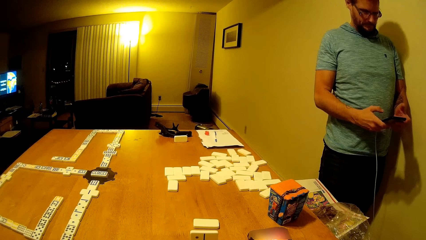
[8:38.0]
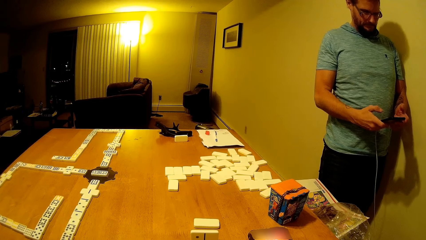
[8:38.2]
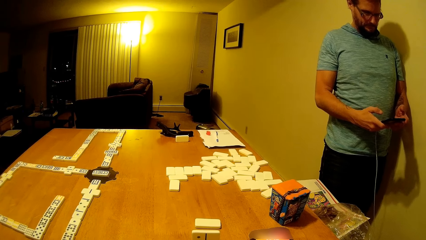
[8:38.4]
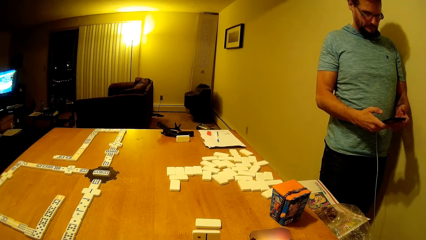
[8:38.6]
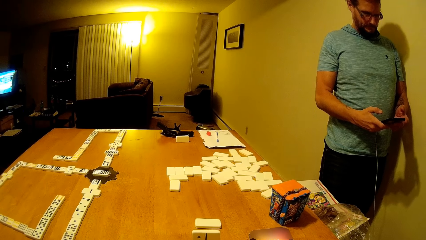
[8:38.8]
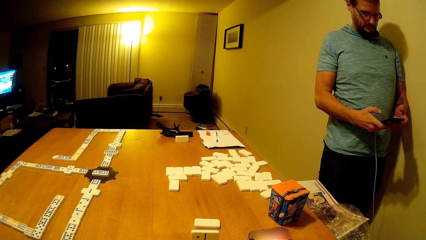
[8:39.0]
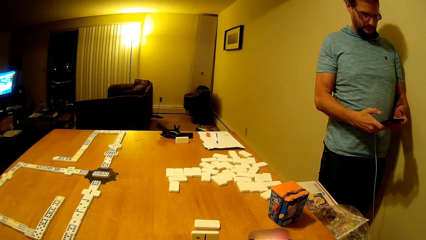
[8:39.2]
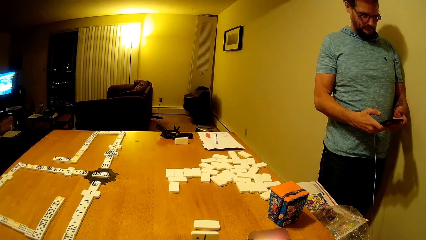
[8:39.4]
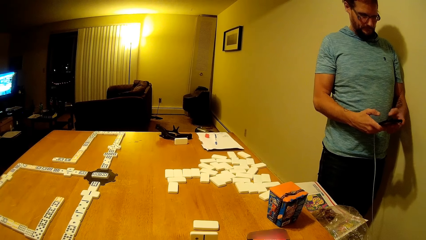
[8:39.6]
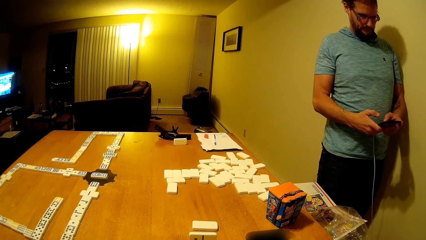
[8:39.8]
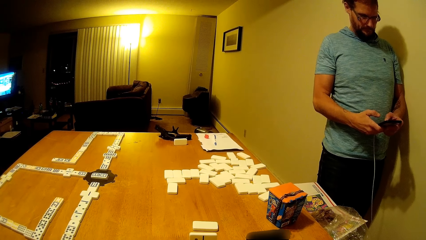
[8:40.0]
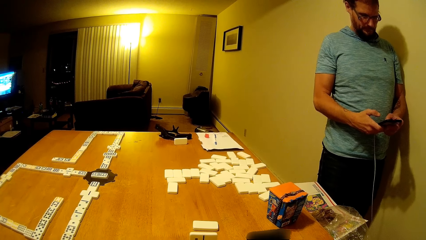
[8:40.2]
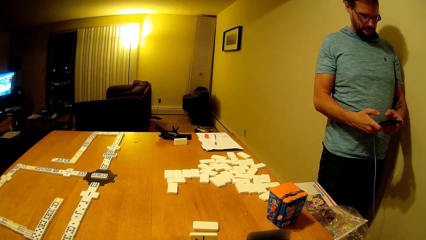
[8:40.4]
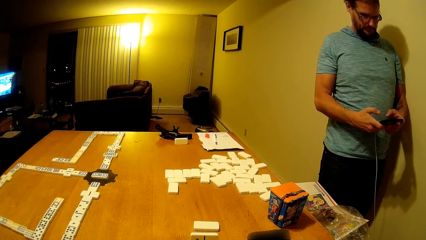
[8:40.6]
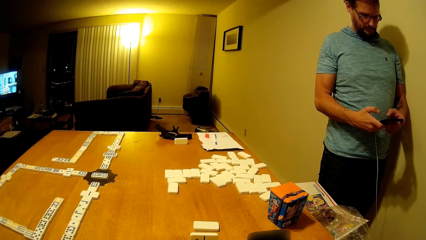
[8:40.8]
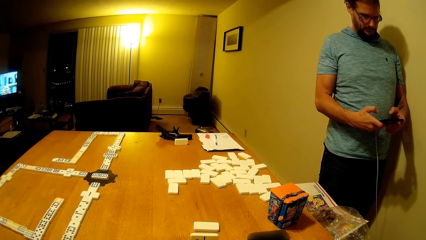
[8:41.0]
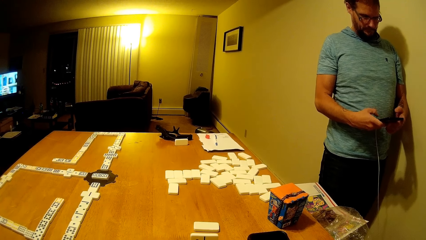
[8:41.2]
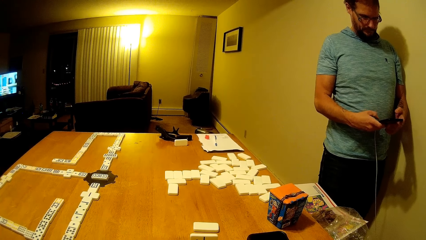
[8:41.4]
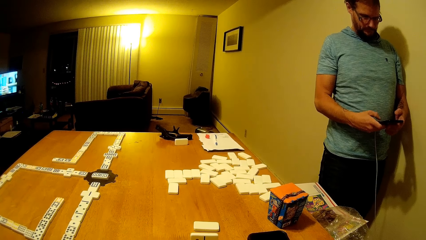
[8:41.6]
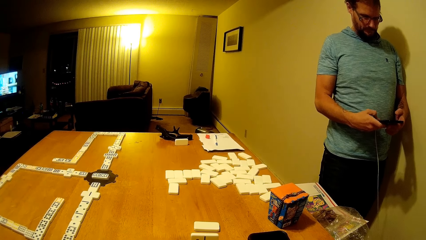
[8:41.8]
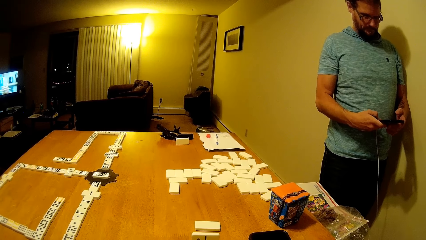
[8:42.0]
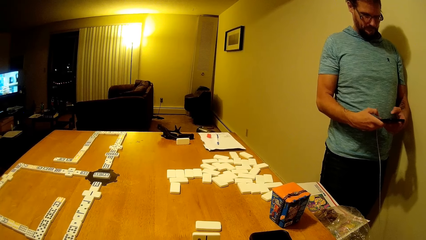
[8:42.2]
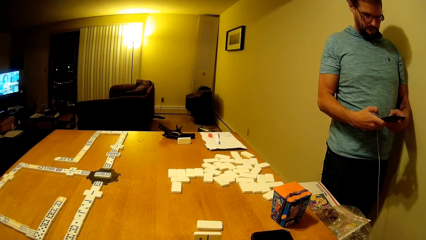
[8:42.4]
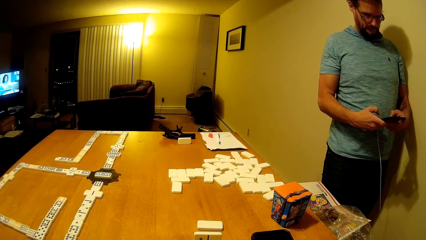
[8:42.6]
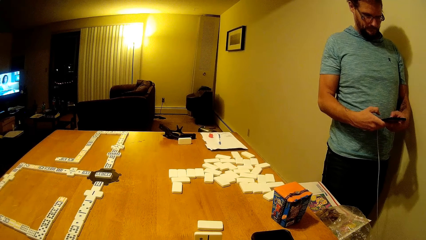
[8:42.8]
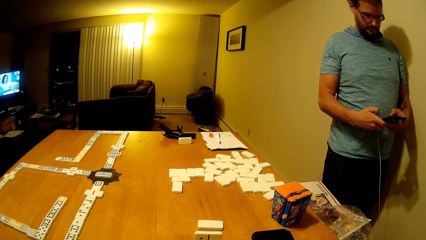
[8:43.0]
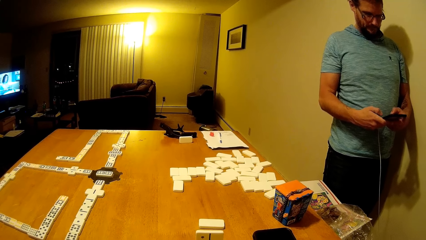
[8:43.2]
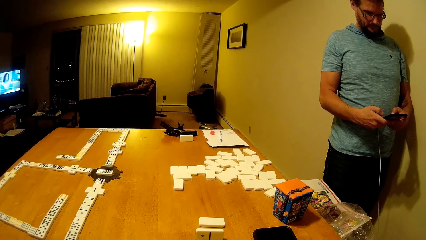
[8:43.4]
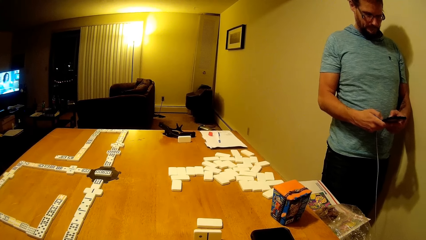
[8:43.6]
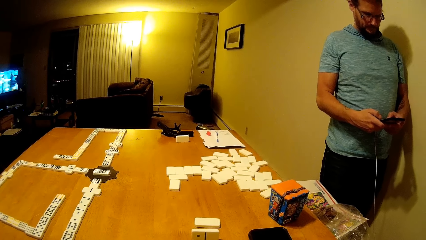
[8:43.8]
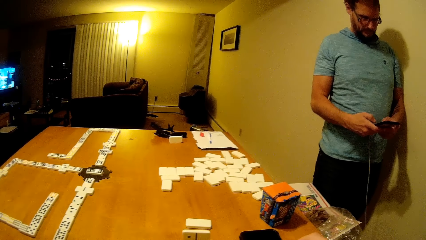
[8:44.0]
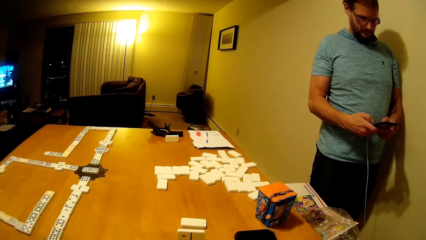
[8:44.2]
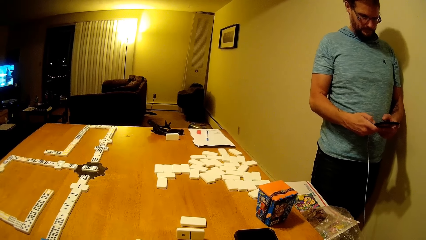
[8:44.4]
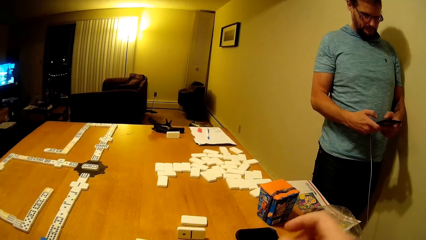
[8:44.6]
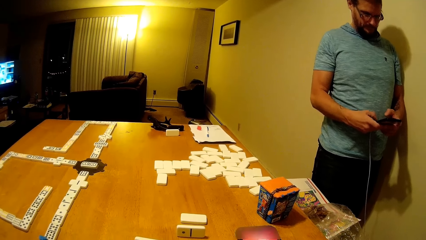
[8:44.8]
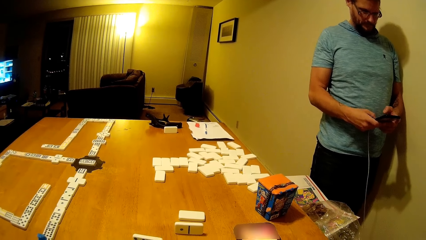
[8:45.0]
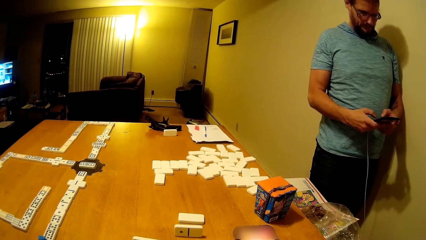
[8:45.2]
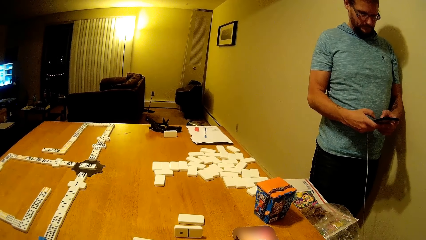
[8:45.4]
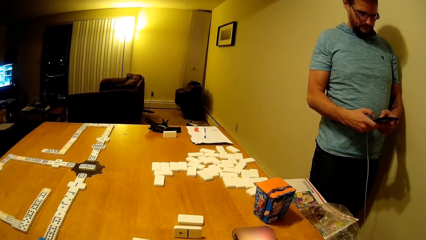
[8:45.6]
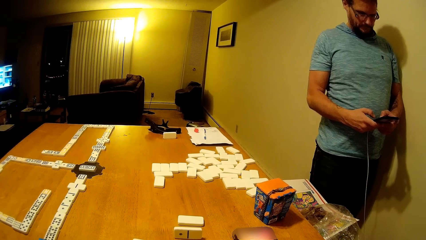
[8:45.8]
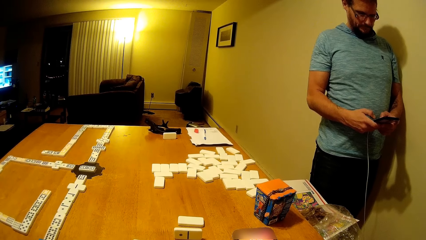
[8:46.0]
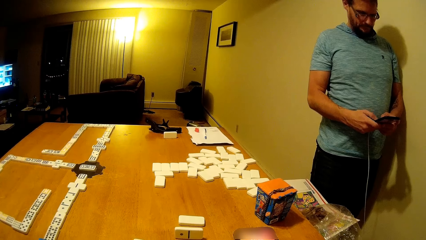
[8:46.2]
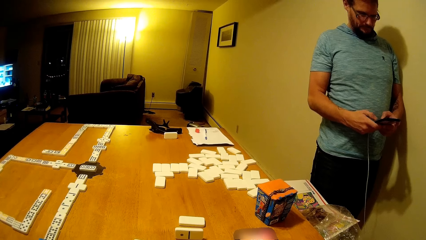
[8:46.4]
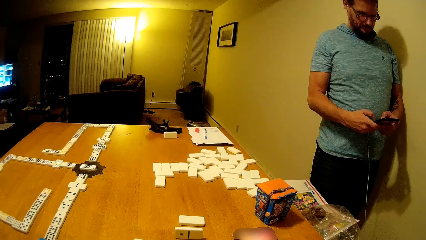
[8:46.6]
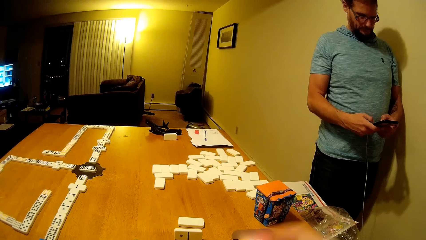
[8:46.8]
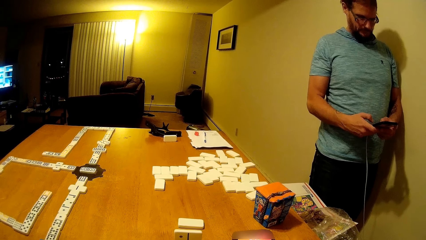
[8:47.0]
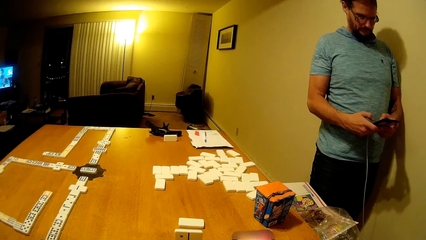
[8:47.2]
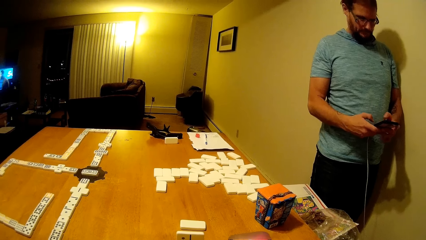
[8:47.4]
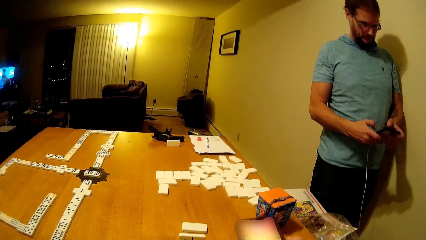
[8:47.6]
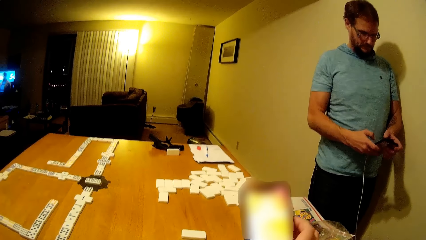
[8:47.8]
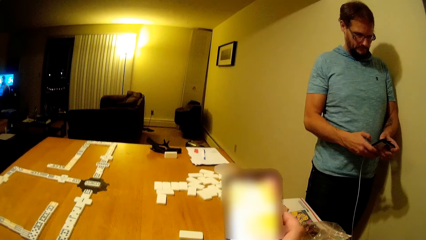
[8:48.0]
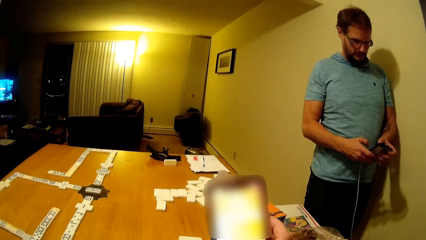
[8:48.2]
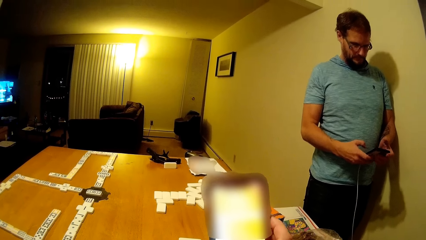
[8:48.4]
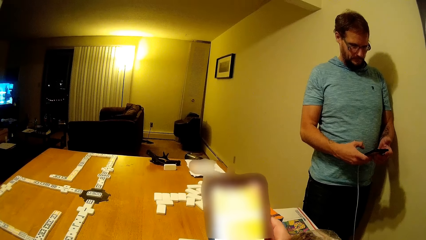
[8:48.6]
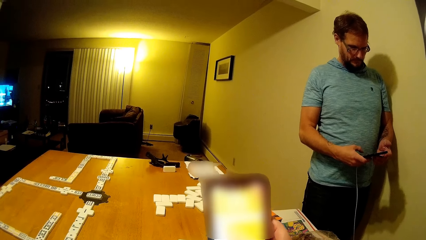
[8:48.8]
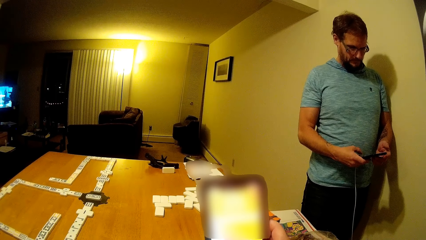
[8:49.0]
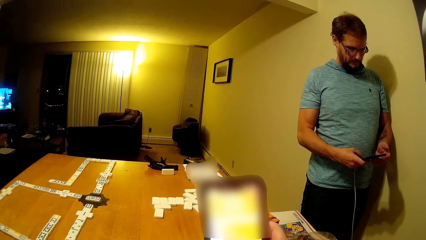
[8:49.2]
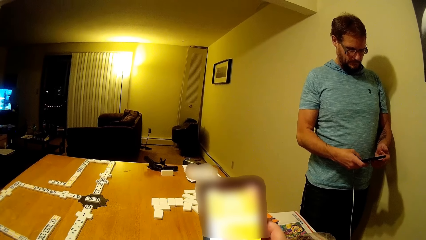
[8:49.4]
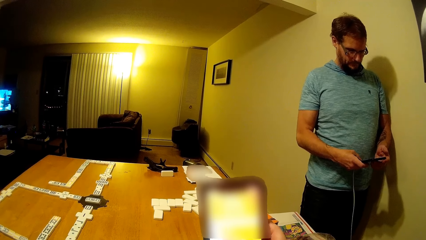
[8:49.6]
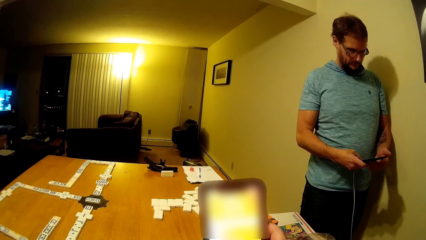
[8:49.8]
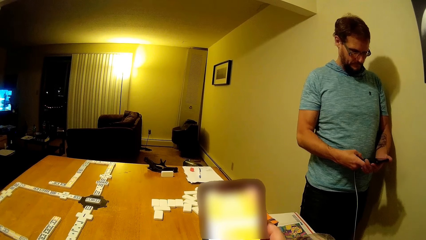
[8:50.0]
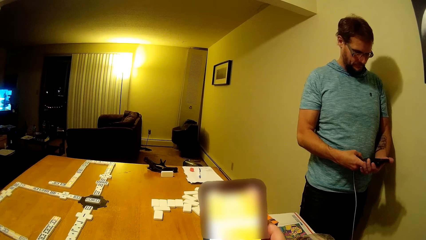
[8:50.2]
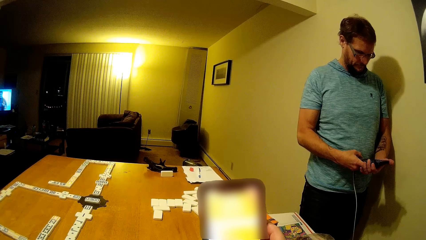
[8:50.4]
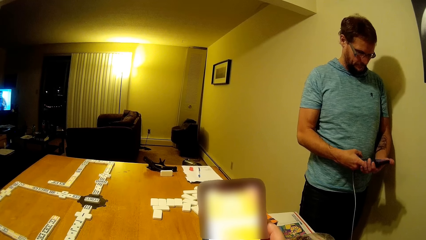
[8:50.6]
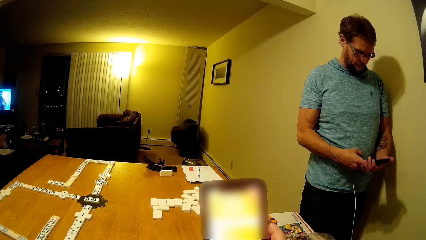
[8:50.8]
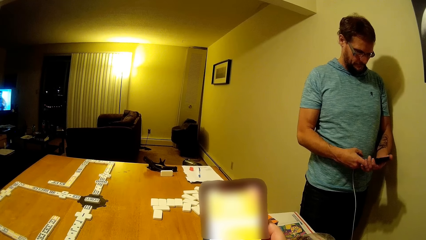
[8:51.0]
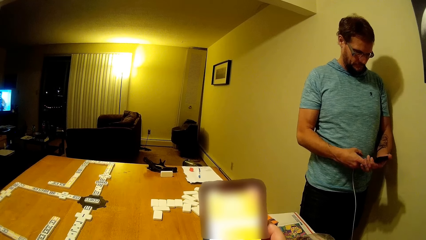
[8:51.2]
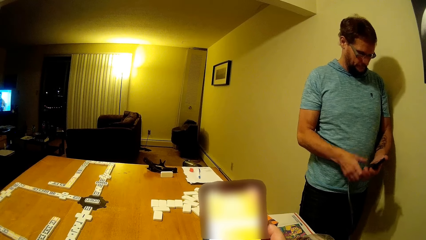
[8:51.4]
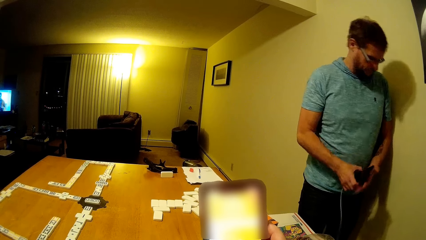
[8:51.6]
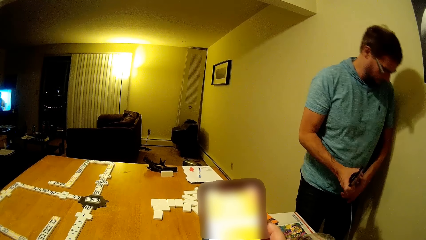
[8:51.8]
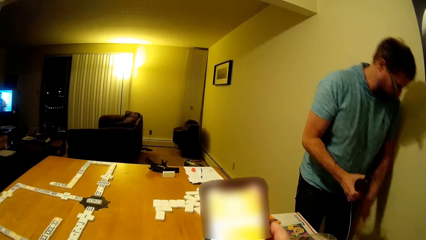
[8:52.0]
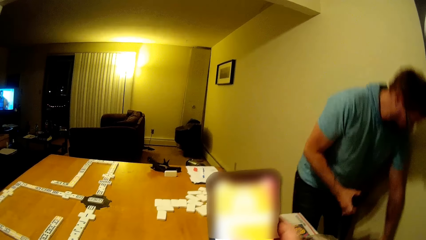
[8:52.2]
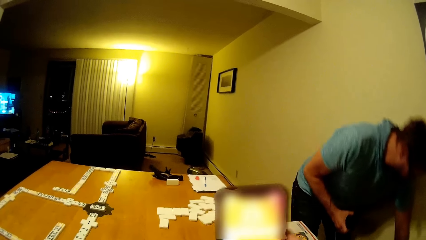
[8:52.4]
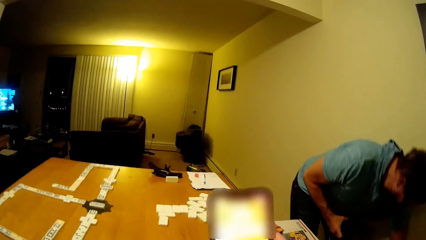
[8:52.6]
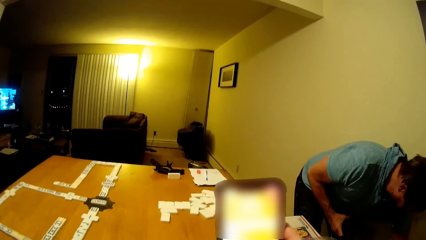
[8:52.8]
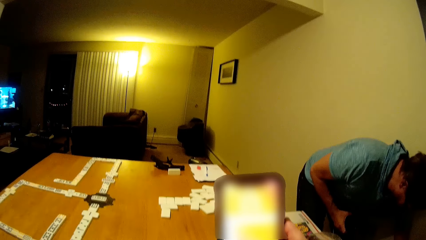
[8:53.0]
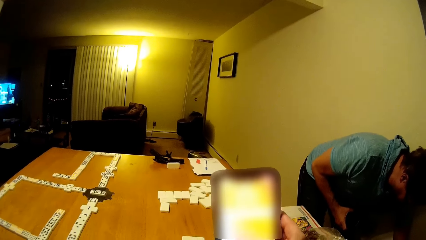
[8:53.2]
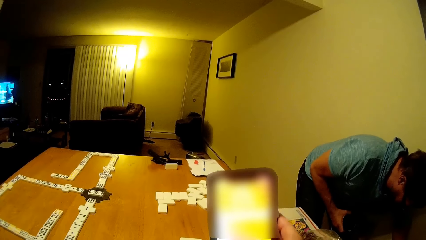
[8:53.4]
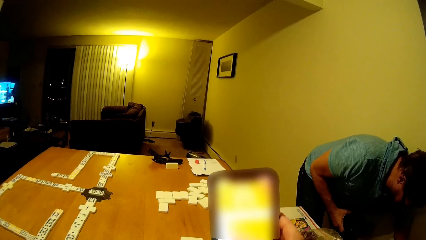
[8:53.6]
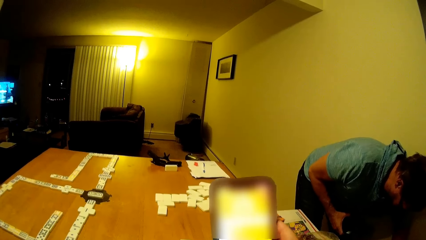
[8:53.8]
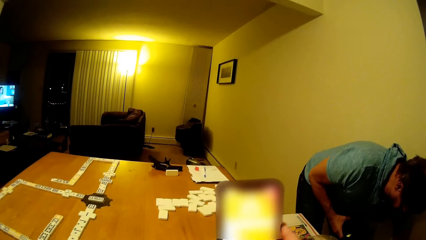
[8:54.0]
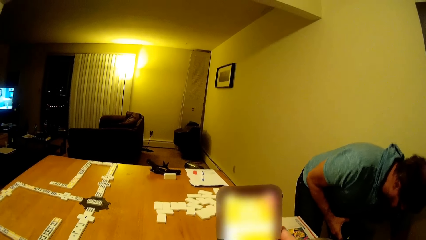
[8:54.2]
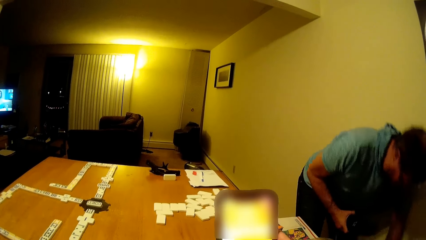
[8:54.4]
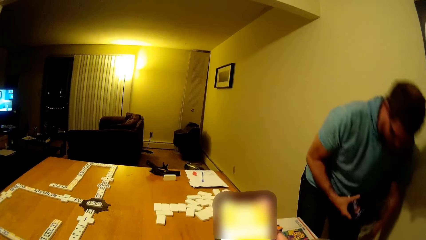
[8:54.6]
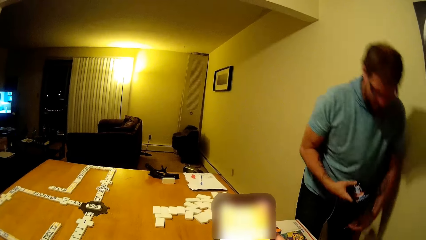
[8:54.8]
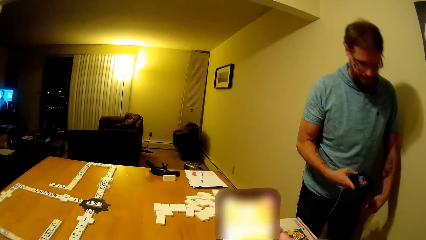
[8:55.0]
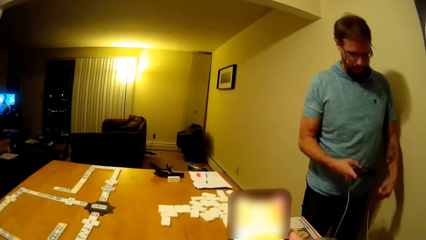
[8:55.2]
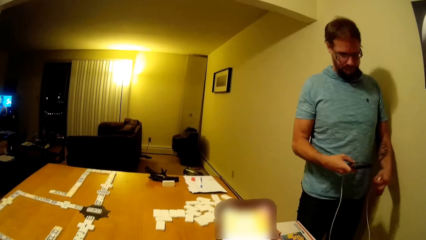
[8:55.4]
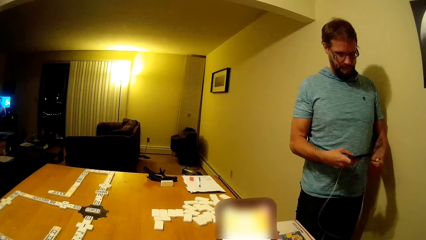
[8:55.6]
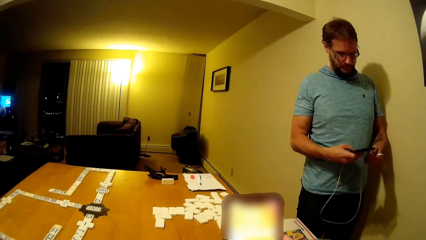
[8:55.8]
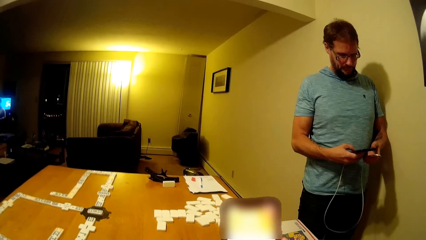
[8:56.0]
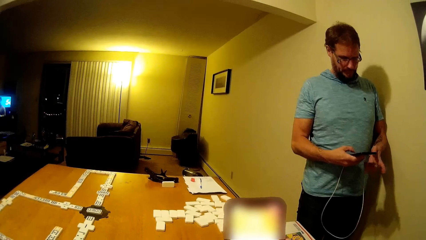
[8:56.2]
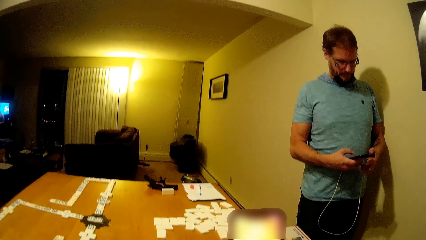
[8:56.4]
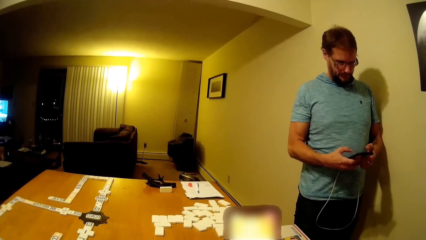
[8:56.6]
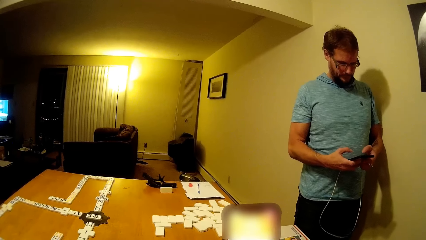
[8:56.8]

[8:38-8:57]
The camera wearer moves his hand. He holds the phone. He talks to a man. He looks at the phone. The man bends beside the table.
